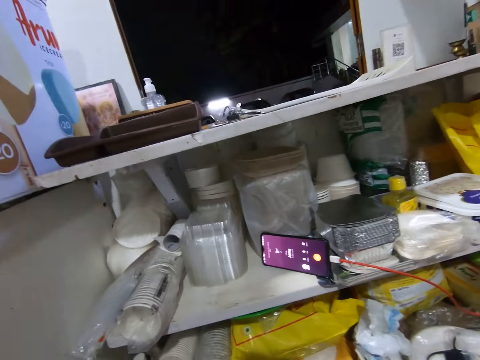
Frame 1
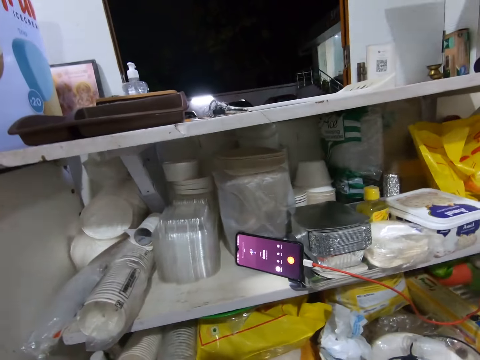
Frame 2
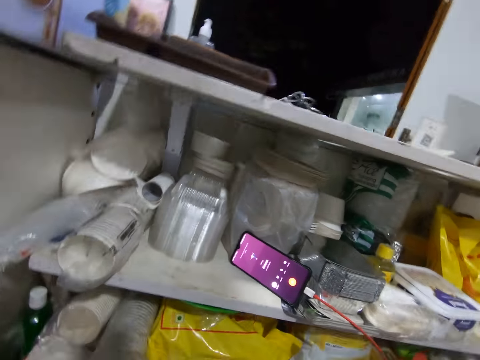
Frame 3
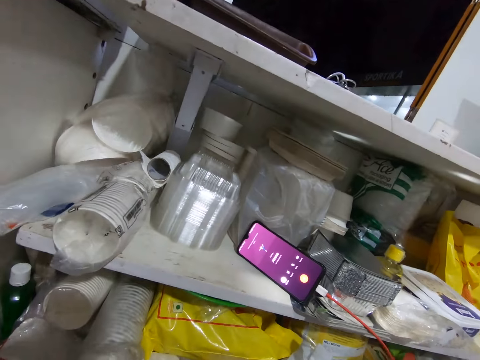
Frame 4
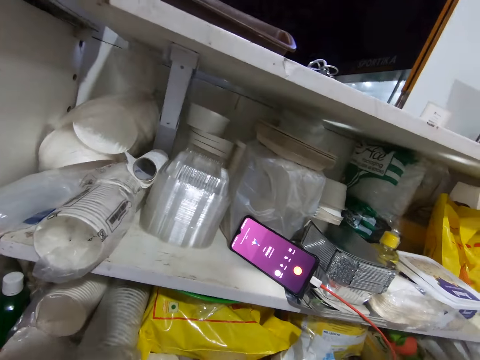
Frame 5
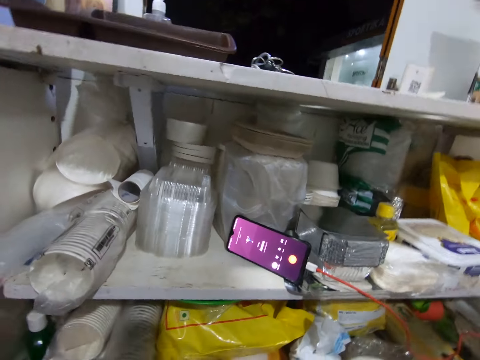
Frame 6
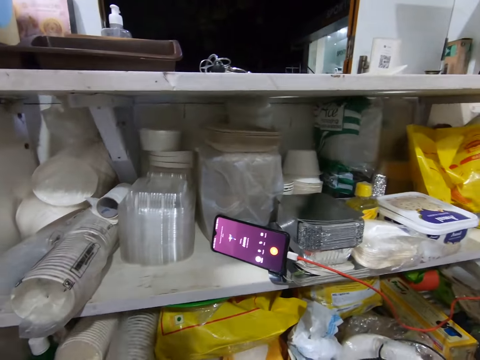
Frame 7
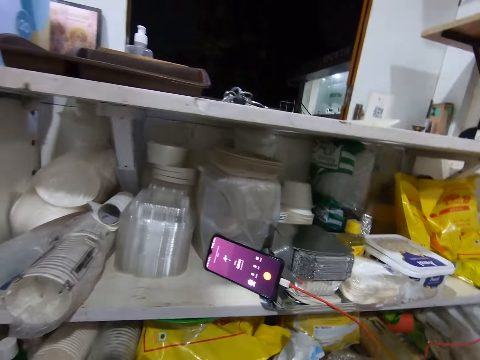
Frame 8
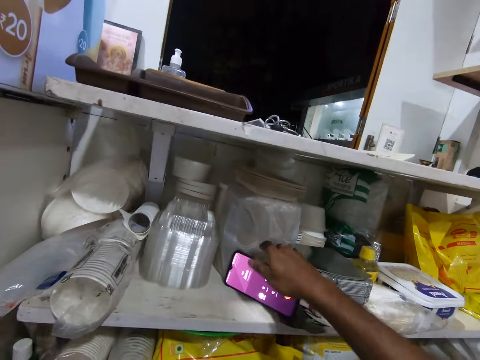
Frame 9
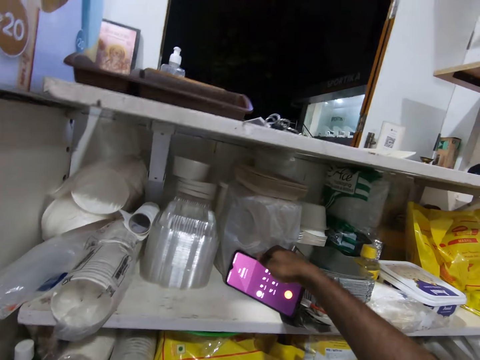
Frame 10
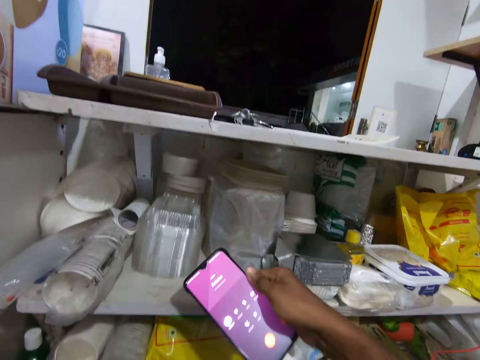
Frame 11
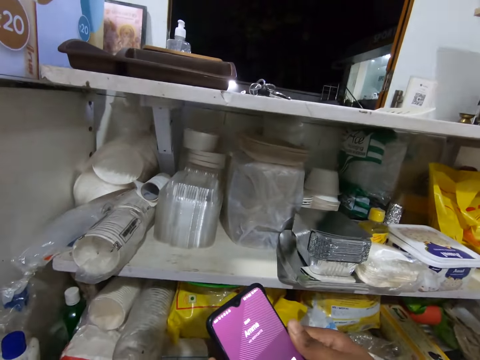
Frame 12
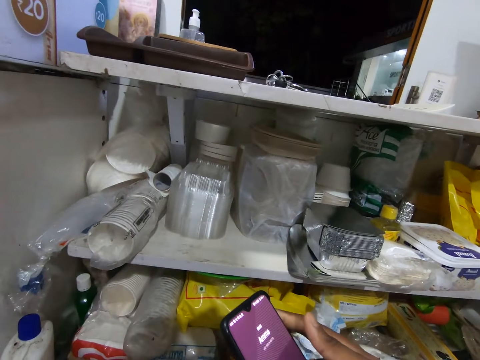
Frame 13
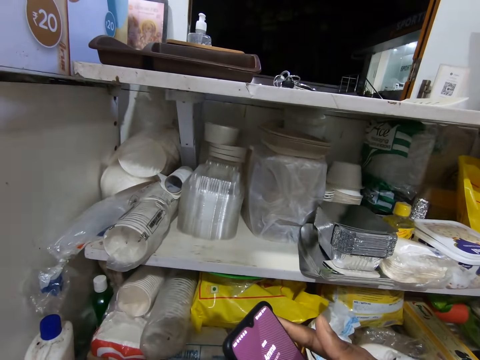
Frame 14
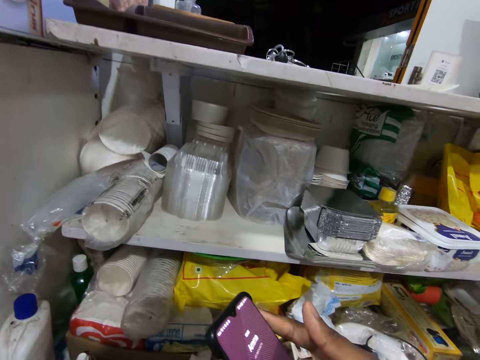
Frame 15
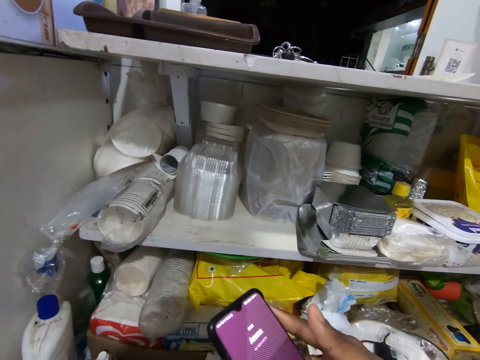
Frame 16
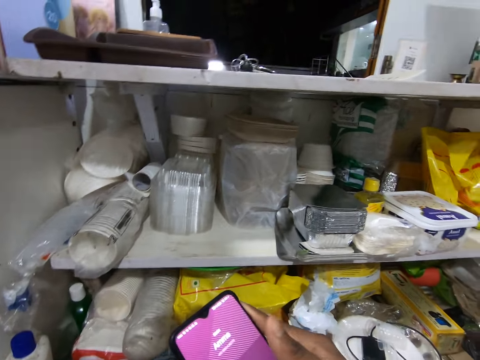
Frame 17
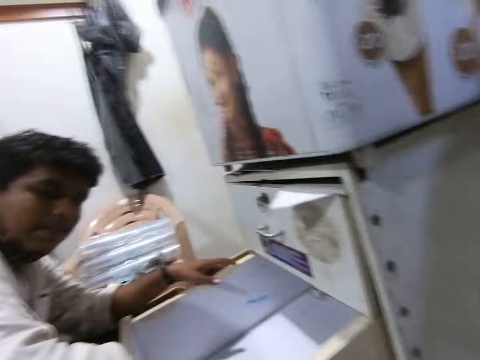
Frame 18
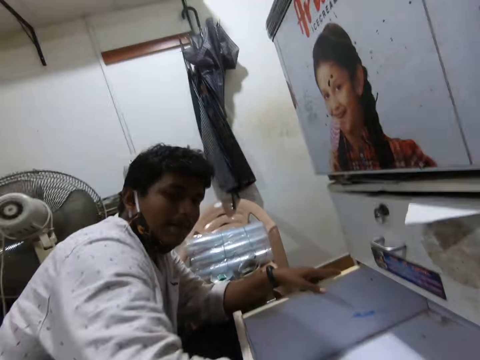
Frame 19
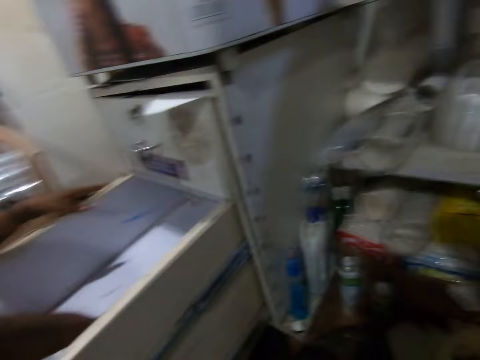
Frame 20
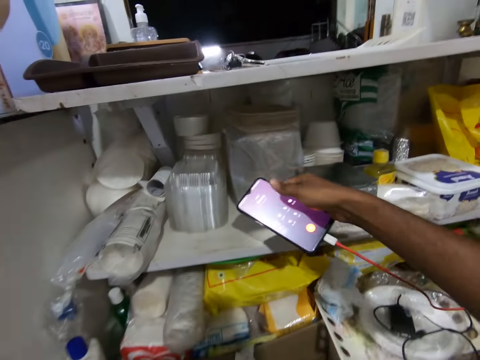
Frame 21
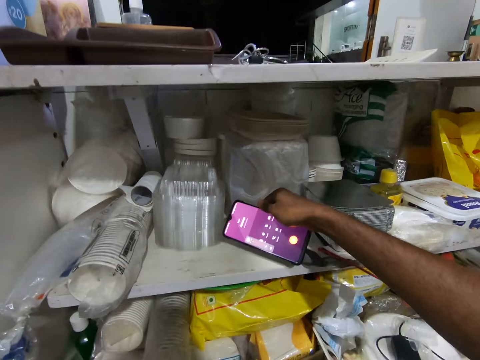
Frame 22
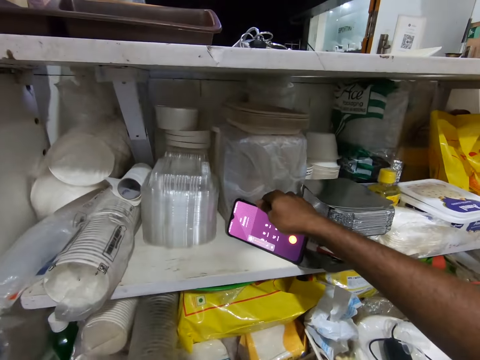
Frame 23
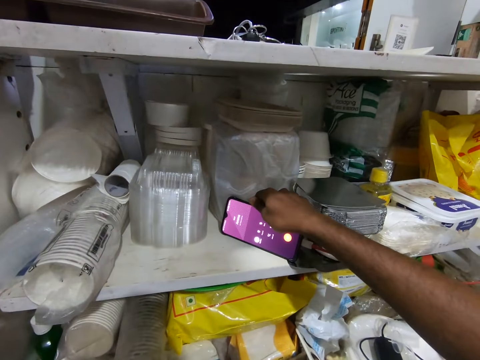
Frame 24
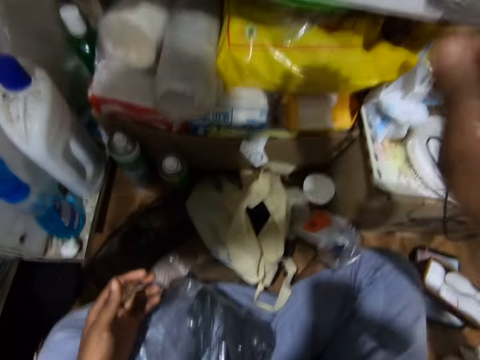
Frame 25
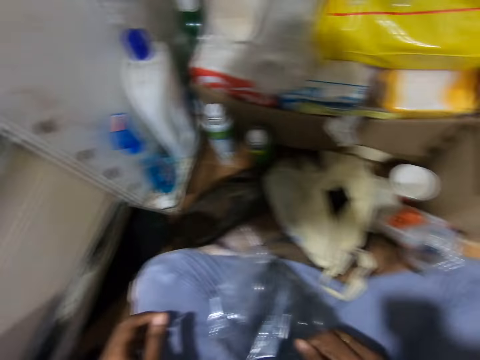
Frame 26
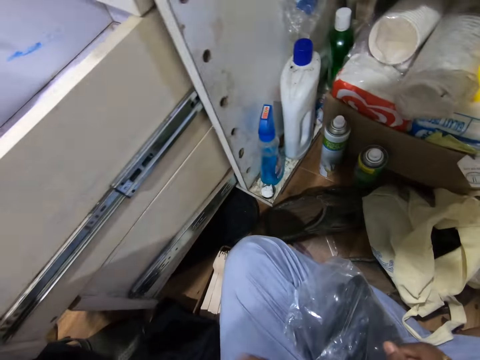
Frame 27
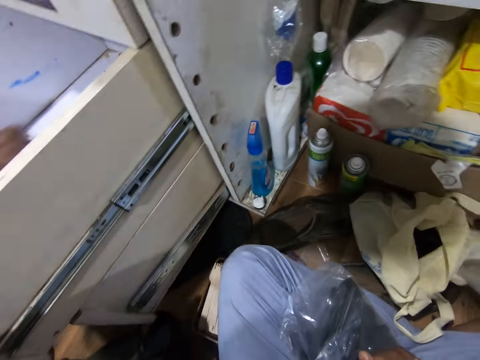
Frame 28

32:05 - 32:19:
The camera wearer interacts with a man. He lifts the phone with his right hand. He lifts the phone with his right hand again. He looks at the man. He moves his hand. He places the phone on the shelf with his right hand. He lifts a cloth with his left hand.

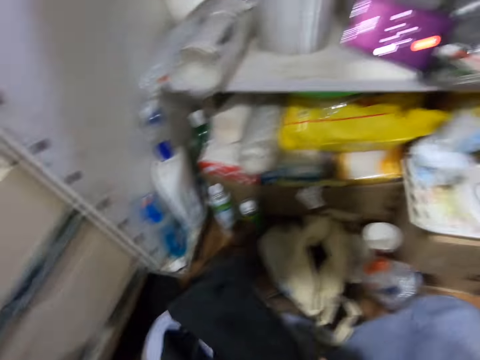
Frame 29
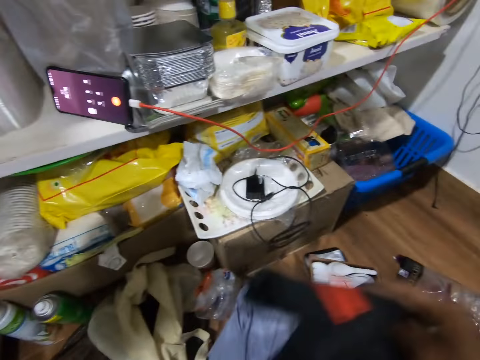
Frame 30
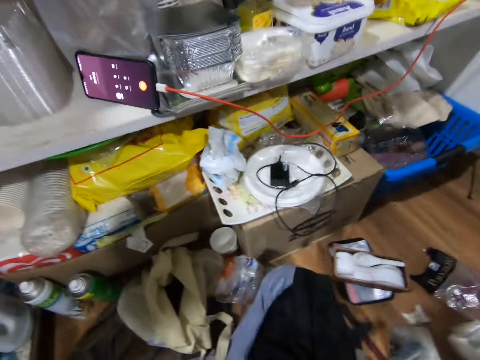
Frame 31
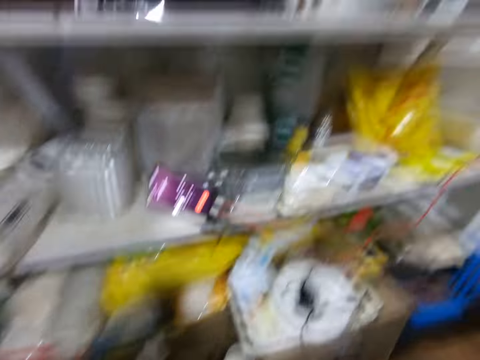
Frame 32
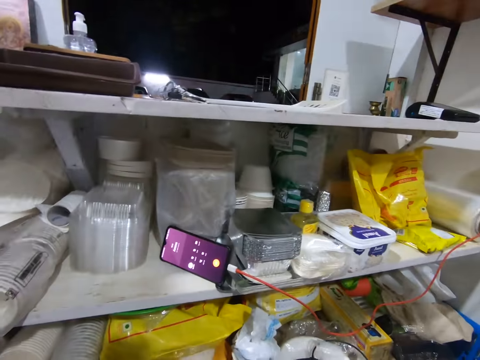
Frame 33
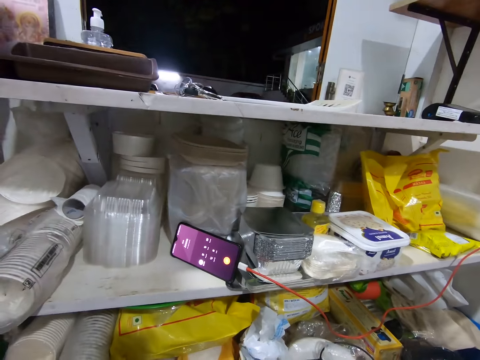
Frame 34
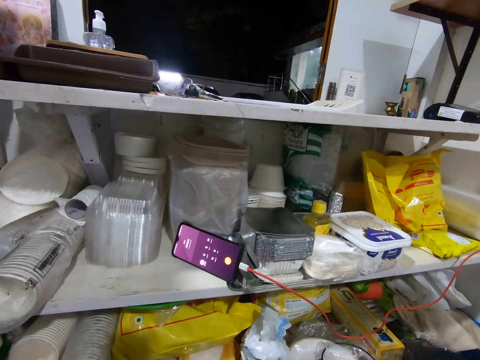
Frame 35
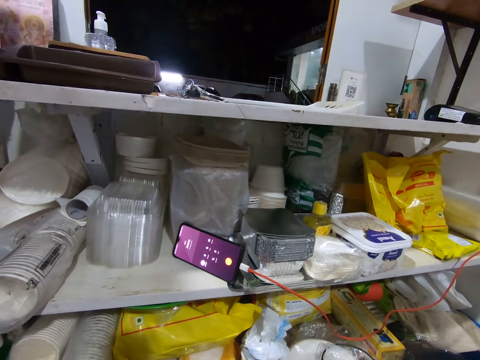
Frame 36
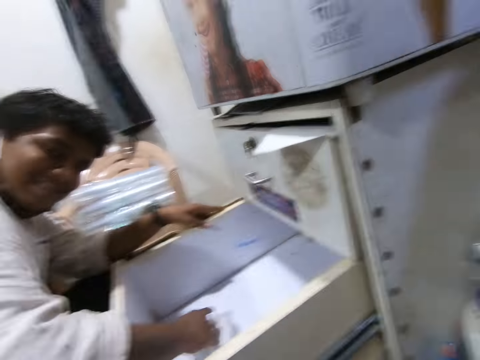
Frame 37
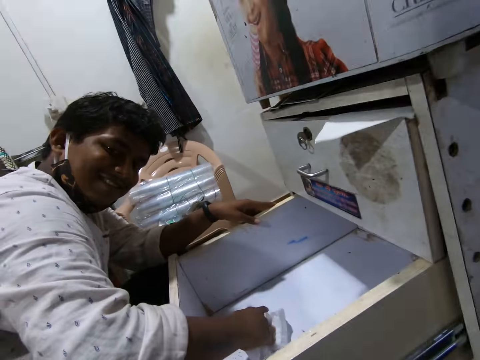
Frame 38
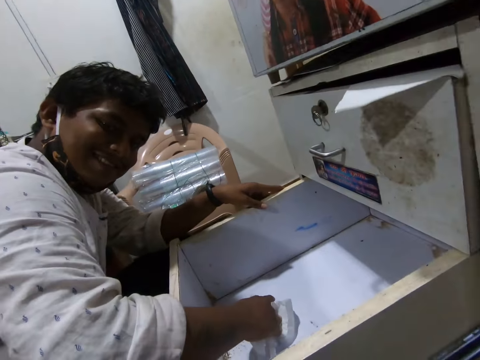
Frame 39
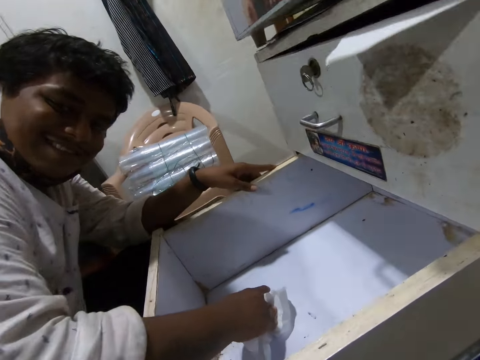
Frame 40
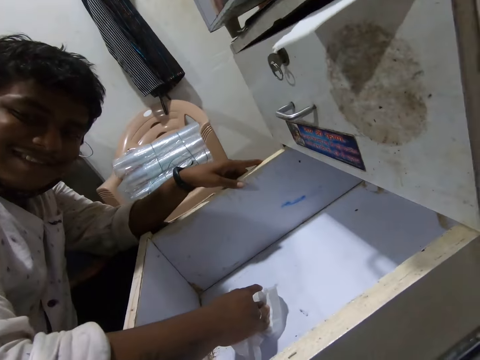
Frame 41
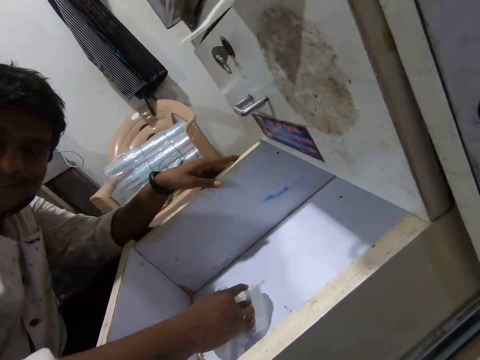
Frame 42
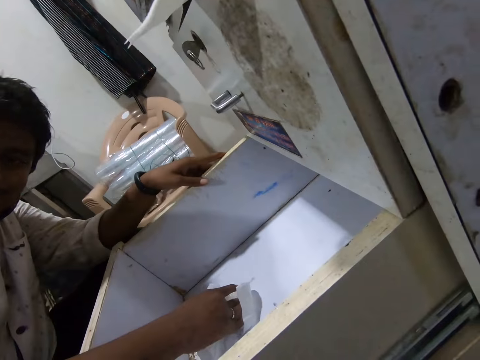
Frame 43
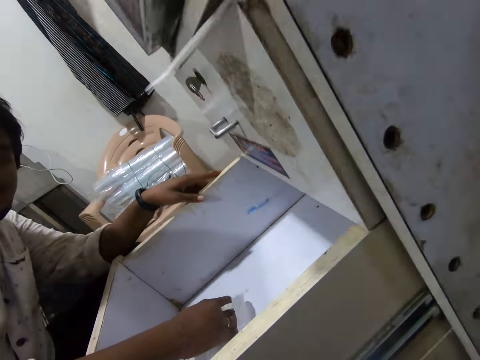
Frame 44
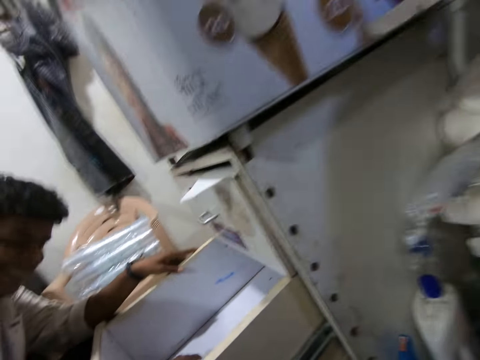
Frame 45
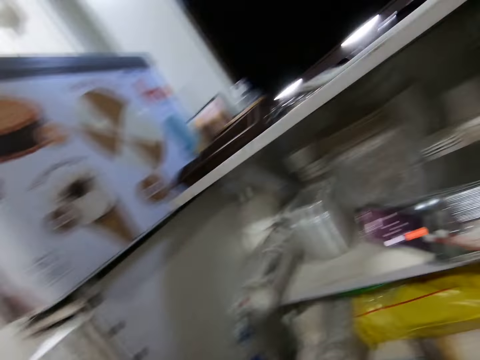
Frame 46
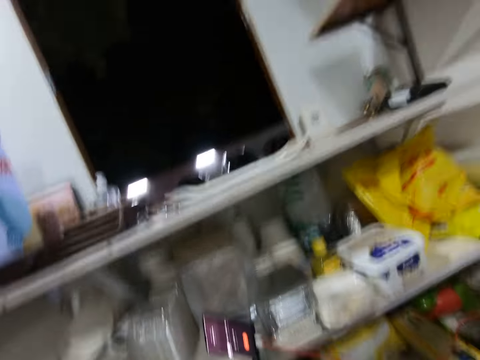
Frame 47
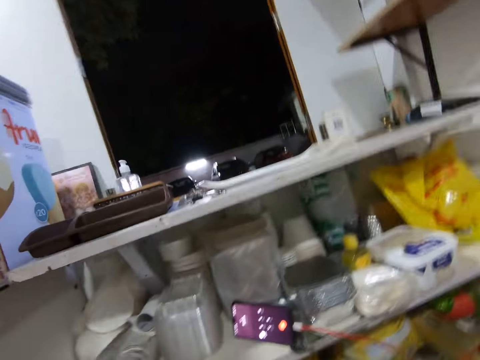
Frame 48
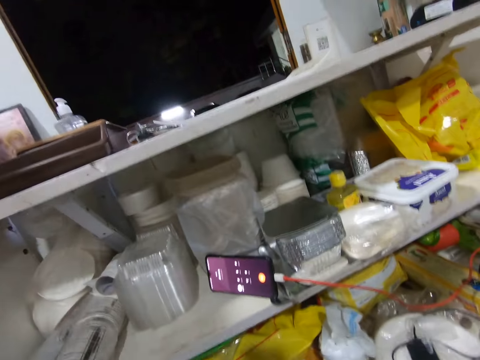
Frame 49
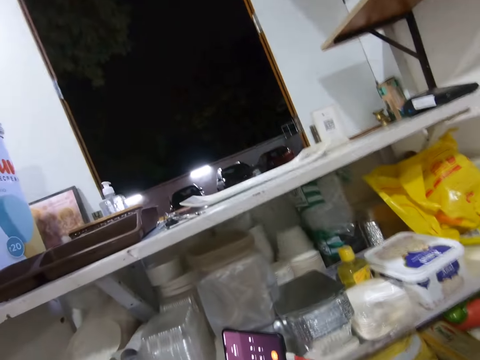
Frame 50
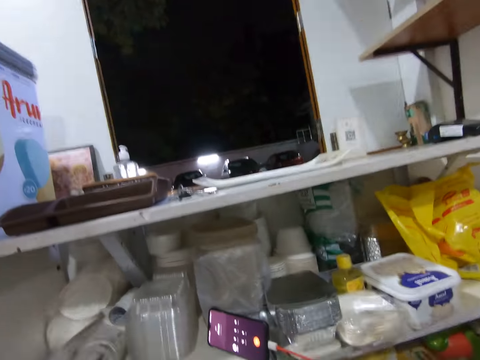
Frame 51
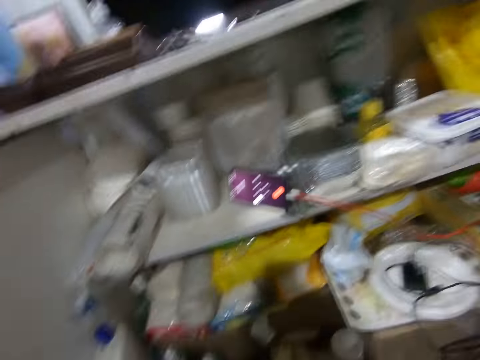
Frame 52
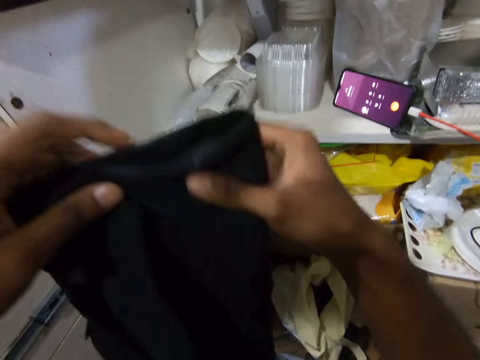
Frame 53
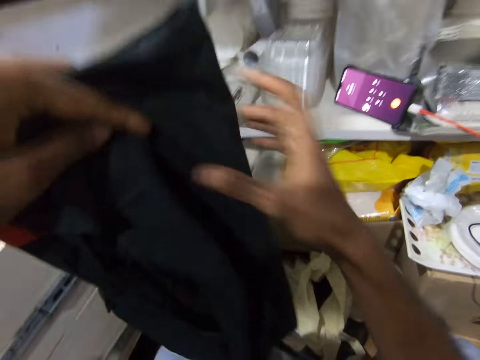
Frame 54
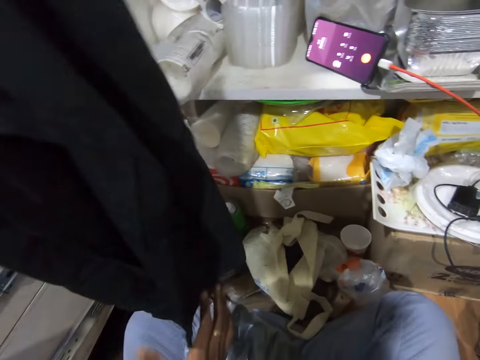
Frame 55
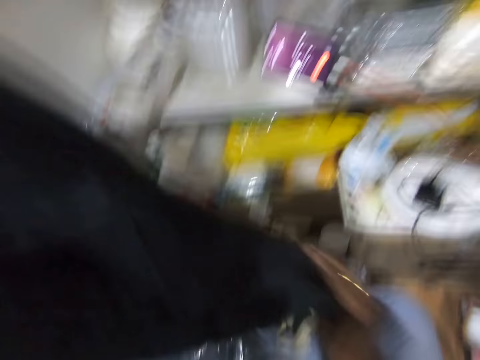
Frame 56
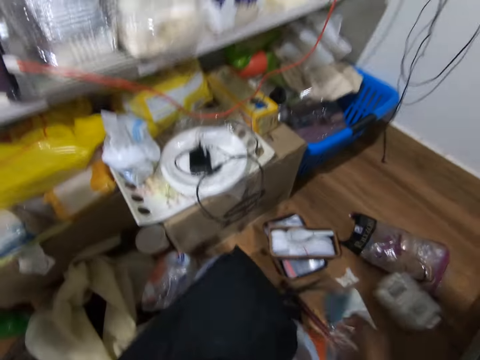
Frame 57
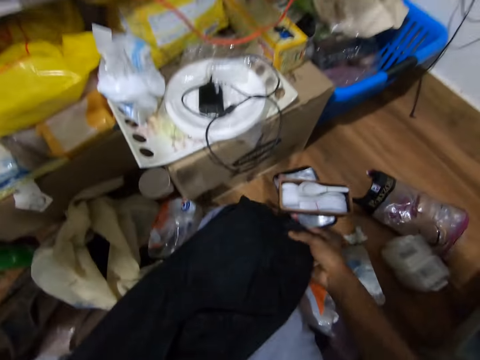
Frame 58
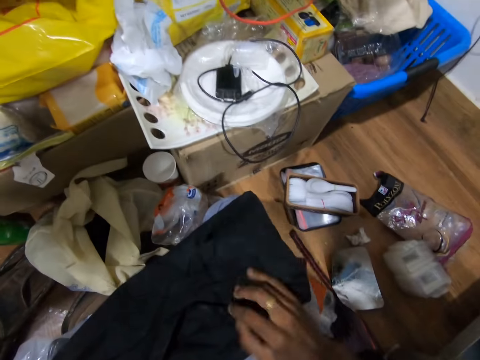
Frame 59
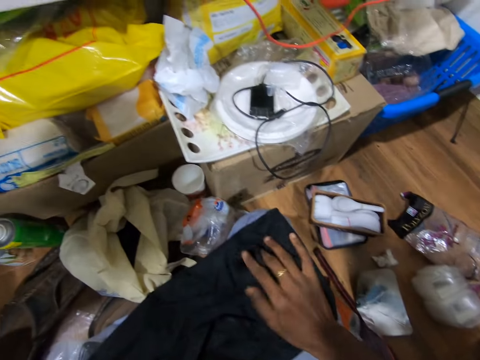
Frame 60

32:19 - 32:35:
The camera wearer flings the cloth with his right hand. He picks up a pair of shorts and shakes the shorts. He looks at the phone. He looks at a man. He talks on the phone. He folds the cloth with both hands. He raises the shorts, puts the shorts on his lap and folds the shorts.
